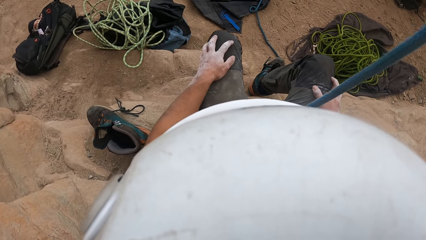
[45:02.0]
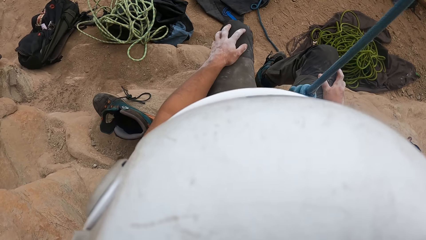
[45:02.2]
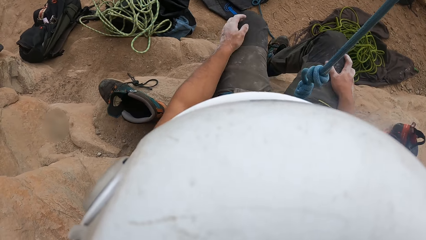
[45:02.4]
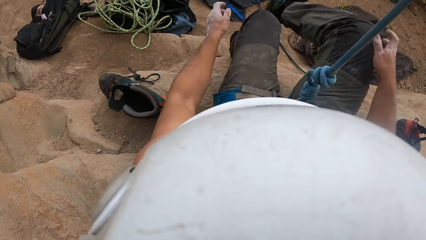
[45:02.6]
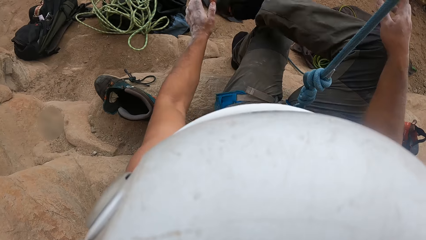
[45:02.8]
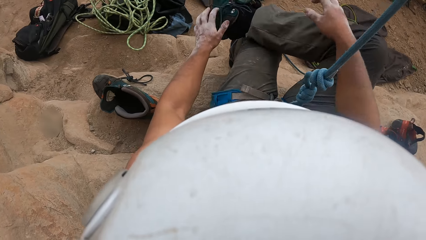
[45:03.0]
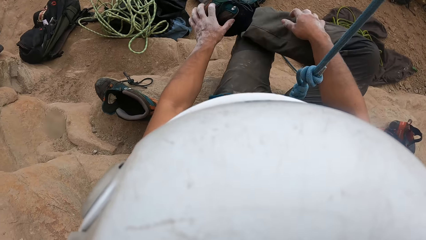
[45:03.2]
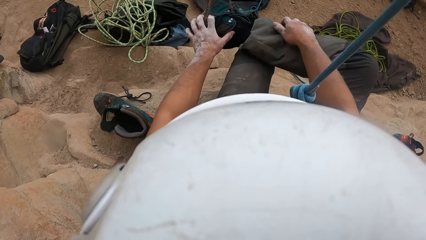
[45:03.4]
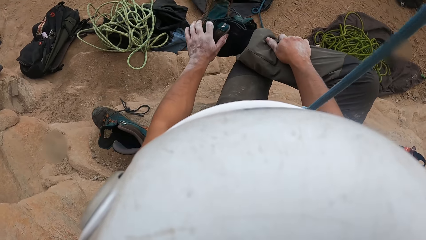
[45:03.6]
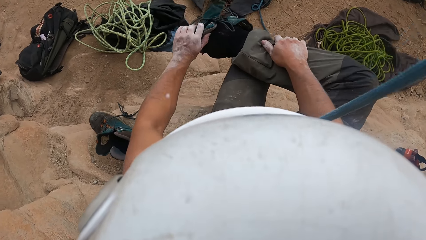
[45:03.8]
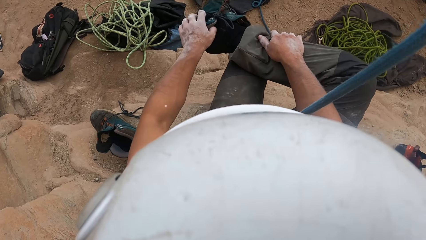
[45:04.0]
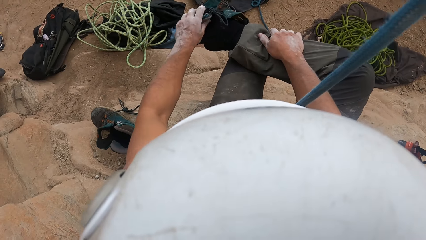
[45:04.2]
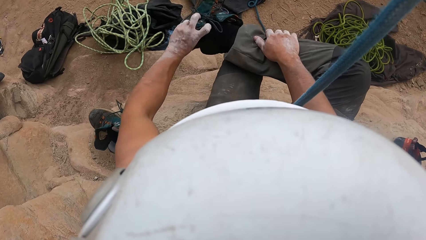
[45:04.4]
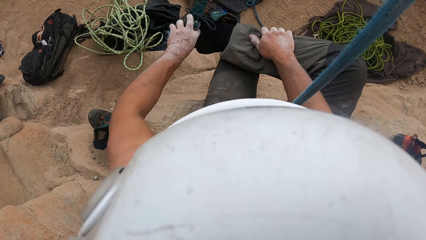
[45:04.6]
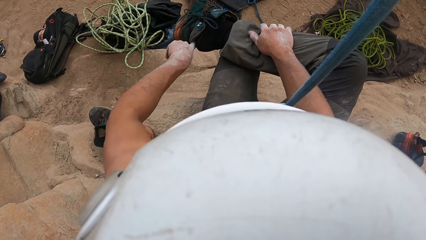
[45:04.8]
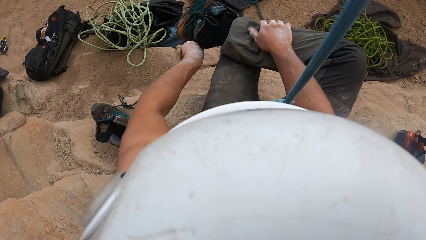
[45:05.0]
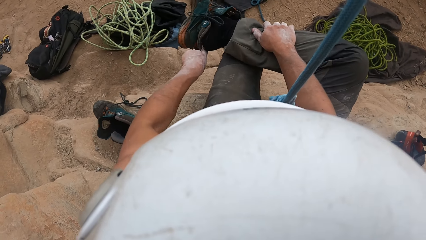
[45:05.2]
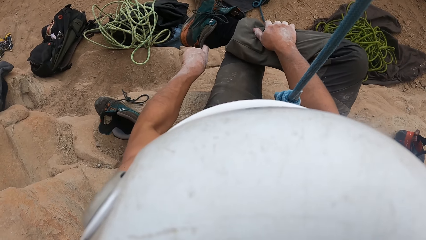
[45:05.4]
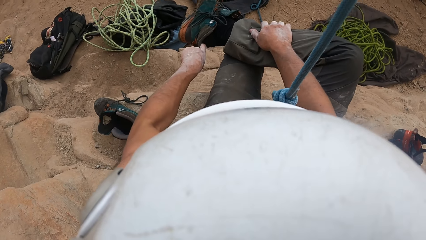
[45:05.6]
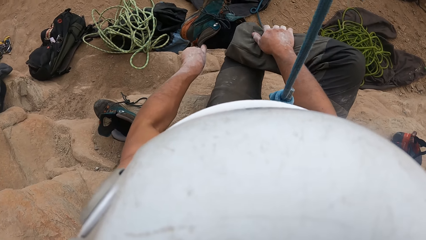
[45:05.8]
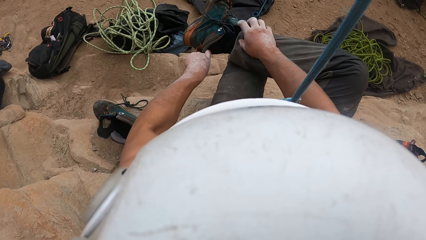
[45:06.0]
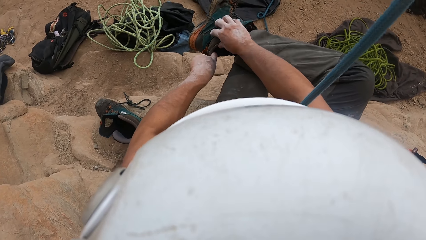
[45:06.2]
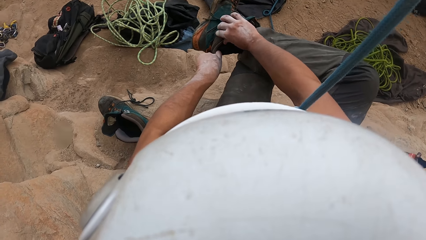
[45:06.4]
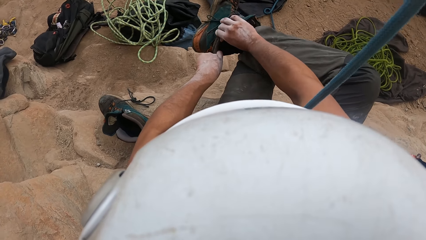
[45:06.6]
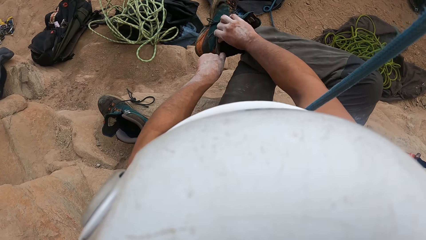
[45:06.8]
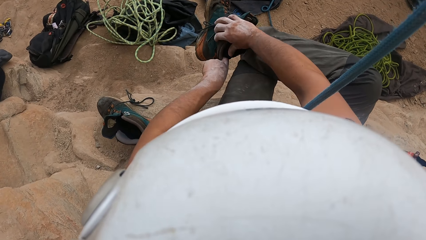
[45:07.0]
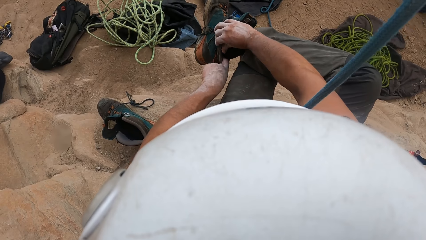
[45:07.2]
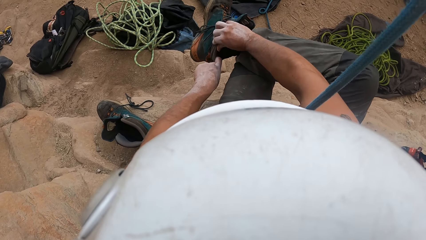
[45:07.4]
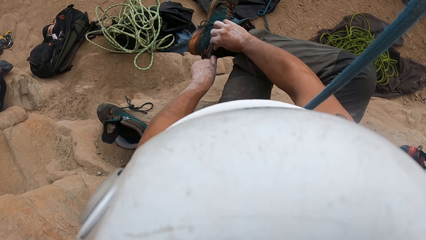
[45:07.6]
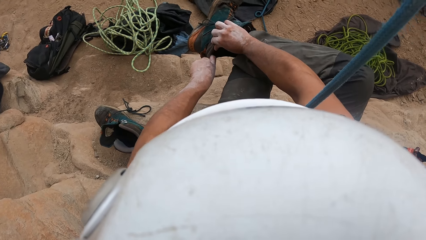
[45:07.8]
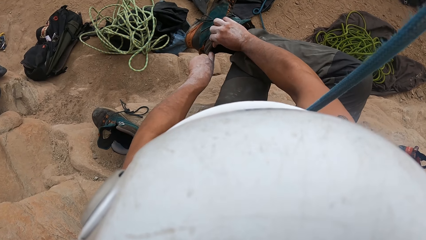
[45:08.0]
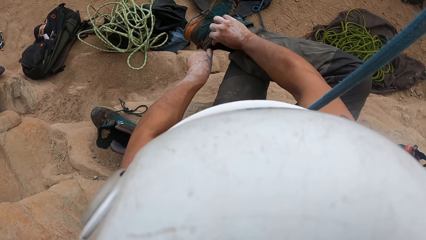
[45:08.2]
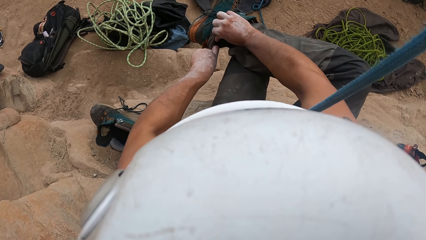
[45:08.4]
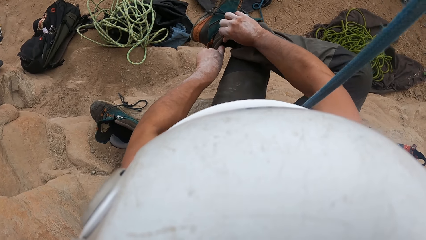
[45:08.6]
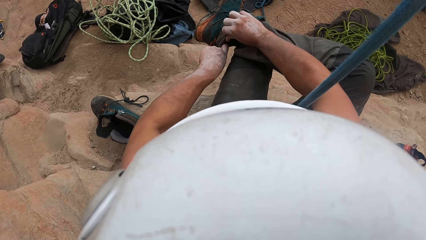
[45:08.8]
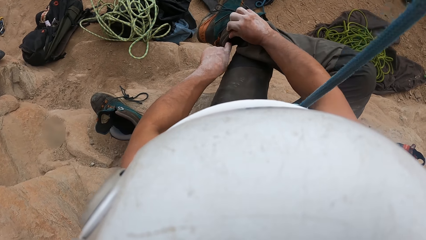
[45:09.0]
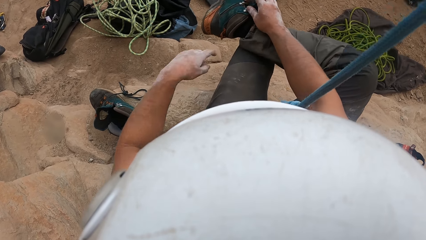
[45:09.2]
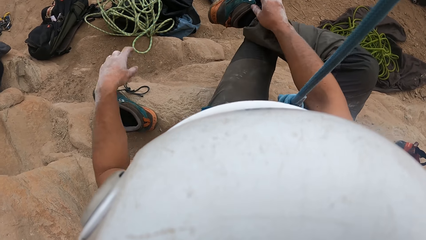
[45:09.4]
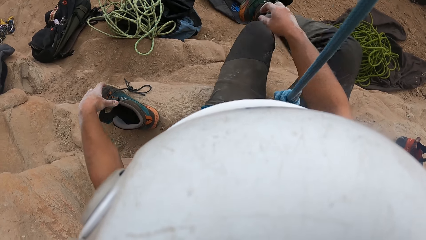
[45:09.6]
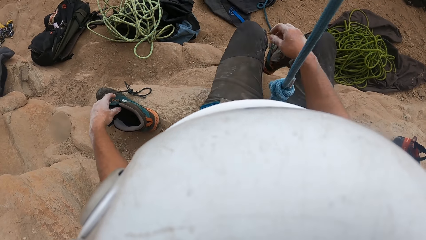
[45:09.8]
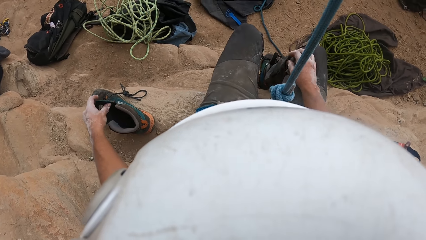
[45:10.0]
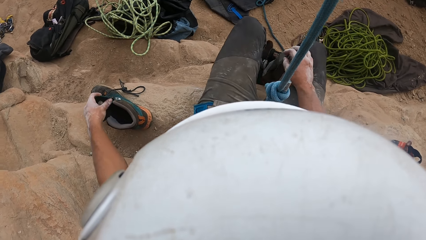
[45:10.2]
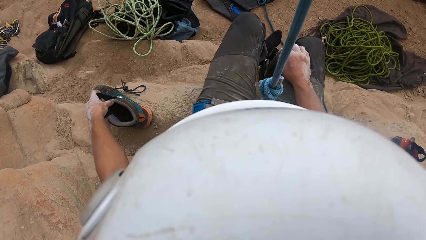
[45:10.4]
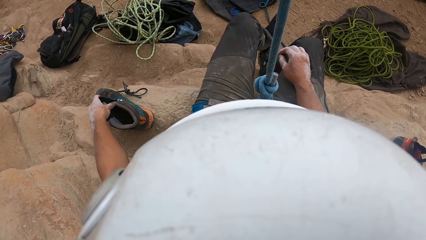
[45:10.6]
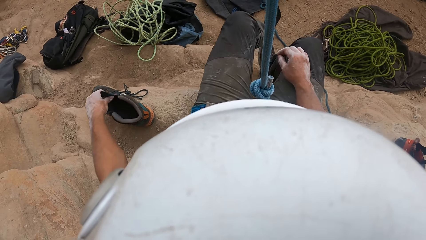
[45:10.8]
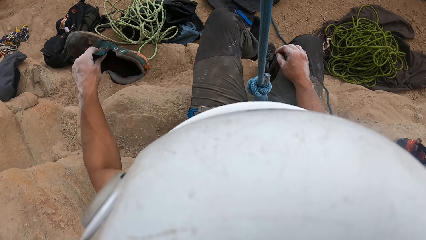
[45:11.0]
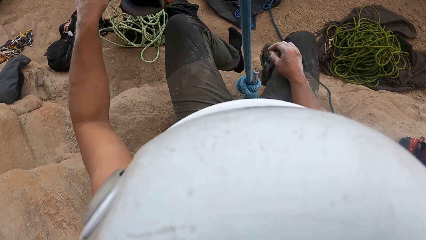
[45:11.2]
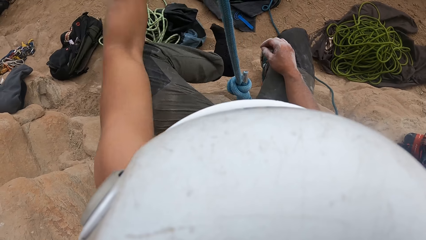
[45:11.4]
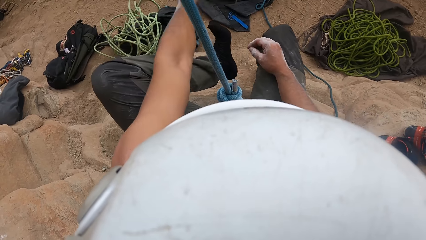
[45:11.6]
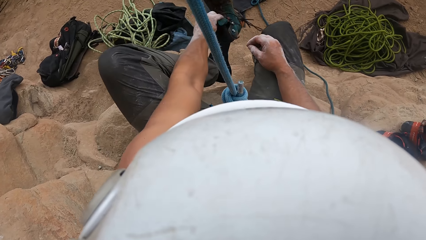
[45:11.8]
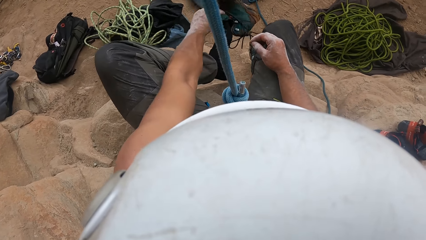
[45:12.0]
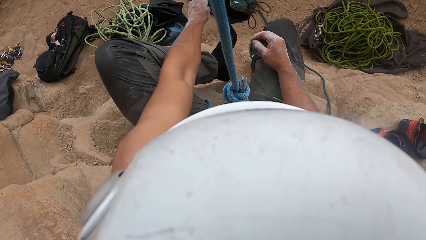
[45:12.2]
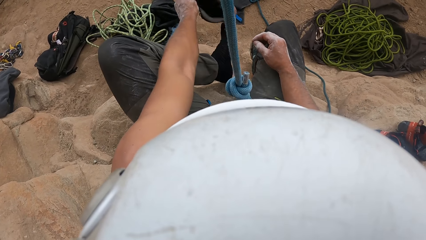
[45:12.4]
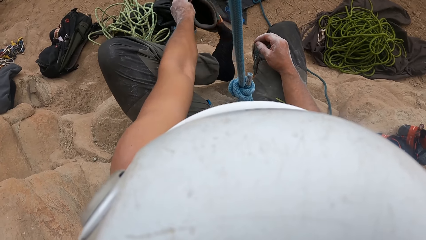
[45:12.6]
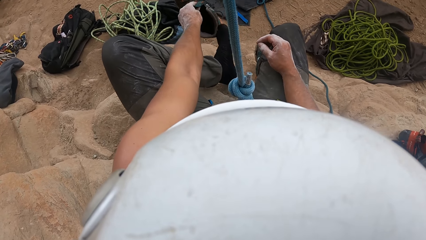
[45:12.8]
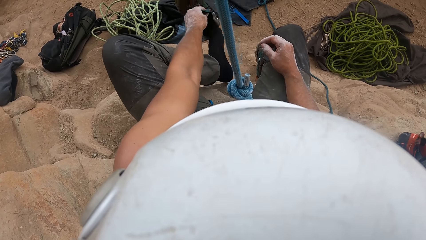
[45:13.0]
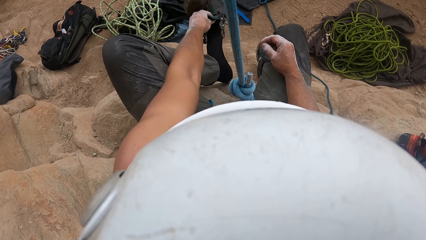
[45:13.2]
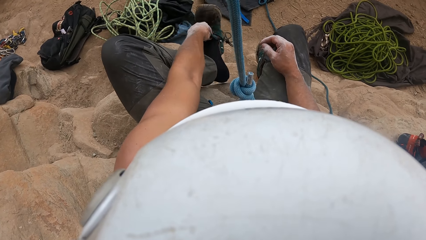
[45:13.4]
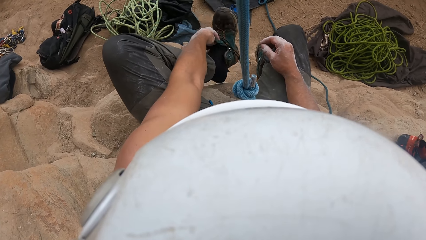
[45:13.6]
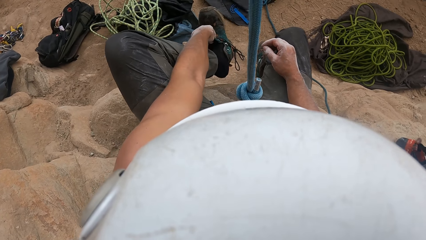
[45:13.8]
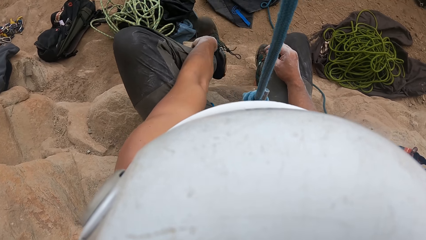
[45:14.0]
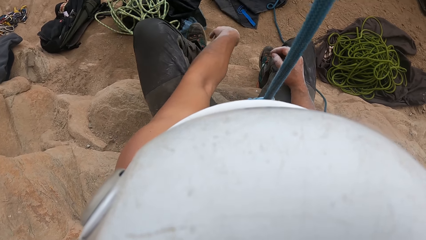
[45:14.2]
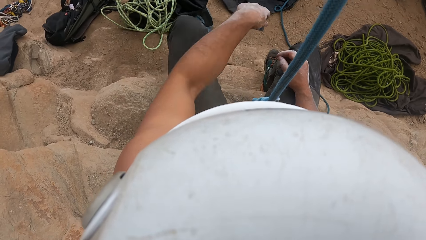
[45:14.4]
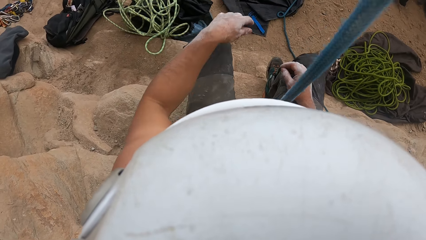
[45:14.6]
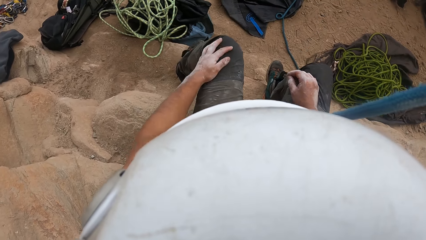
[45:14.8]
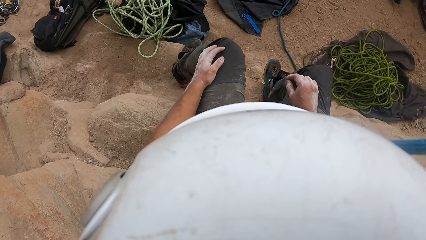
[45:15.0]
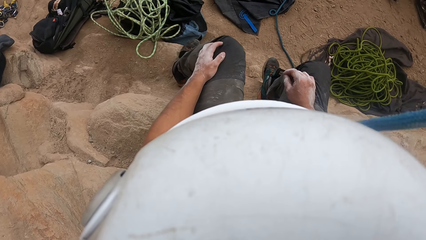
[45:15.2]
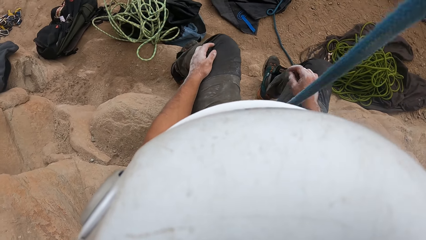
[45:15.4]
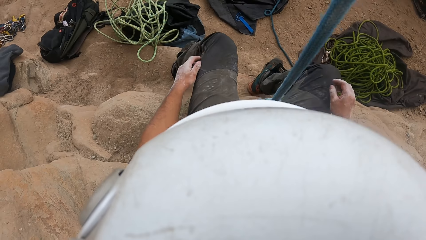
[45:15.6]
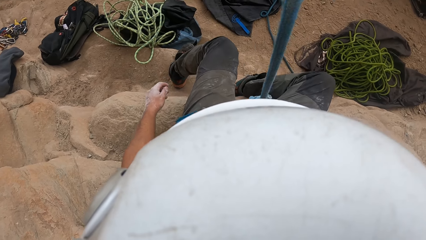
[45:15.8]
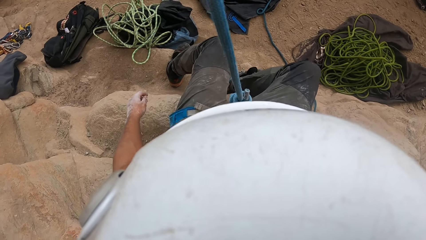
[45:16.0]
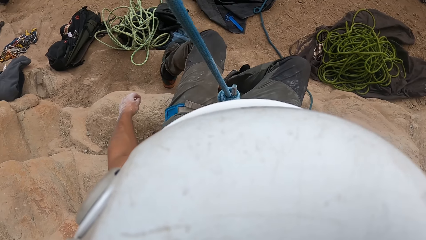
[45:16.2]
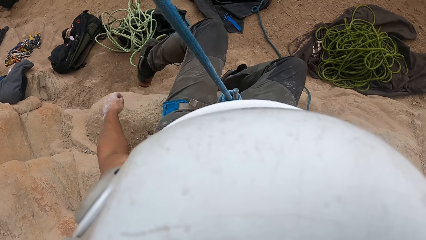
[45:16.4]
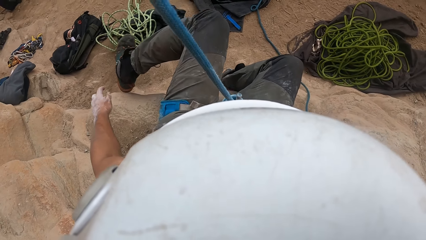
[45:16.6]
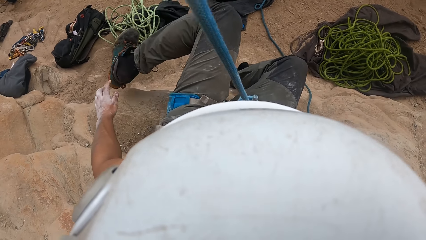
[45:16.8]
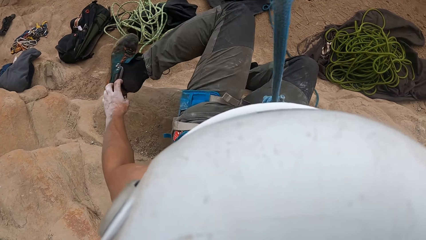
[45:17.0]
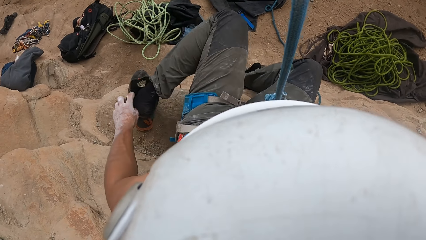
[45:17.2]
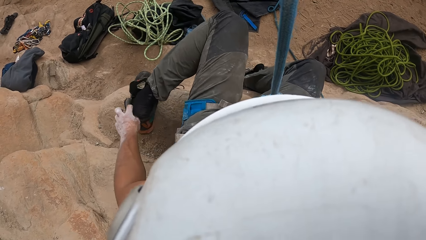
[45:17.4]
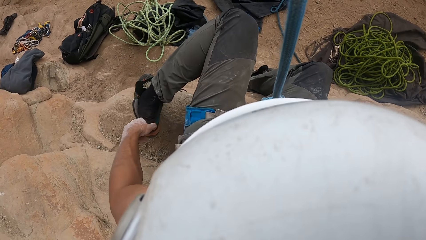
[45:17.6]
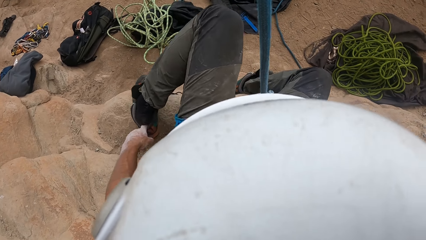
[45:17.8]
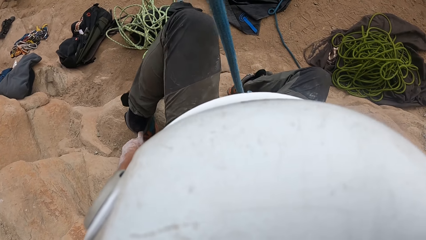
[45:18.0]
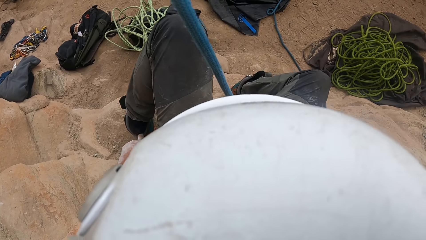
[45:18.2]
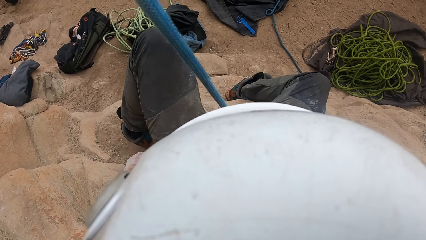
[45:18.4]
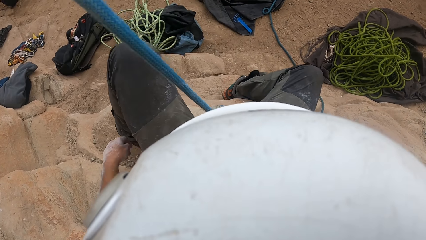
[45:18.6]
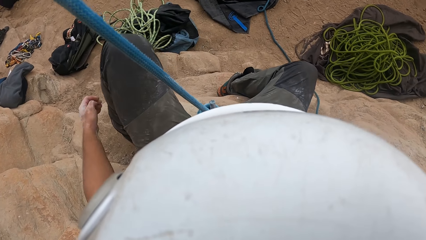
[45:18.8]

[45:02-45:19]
The camera wearer moves around the left hand. They lift the right foot. They put on the shoe with the left hand. They put on the shoe with both hands. They pick up a shoe from the ground with the left hand. They put on the shoe on the left foot.
